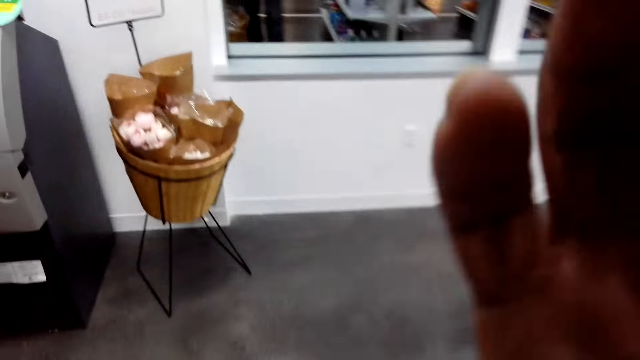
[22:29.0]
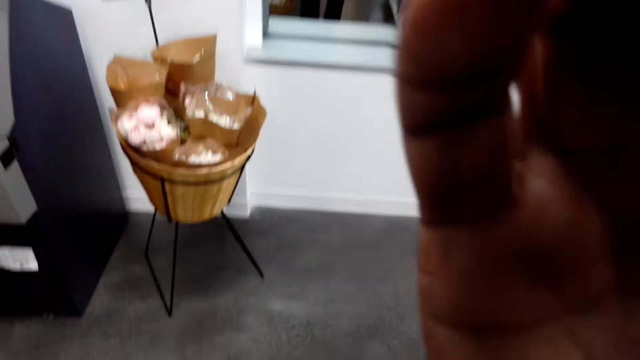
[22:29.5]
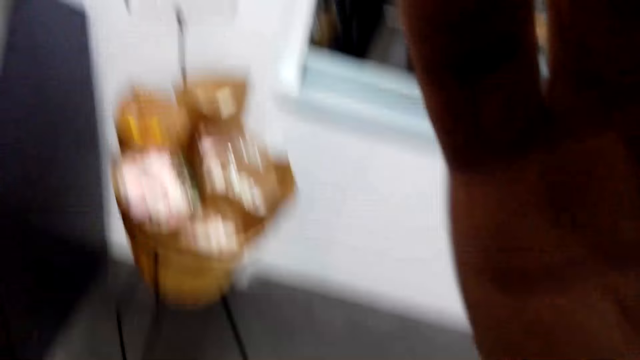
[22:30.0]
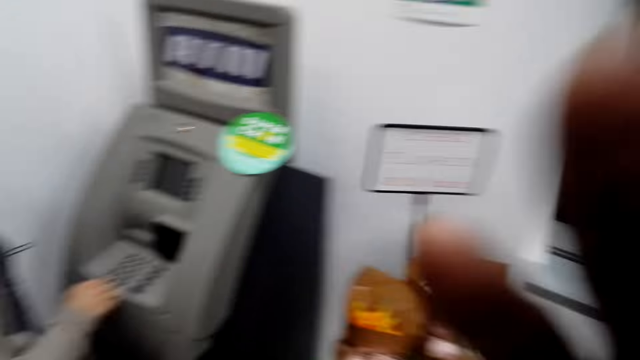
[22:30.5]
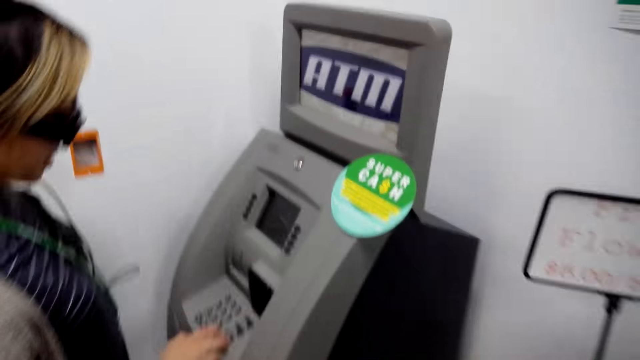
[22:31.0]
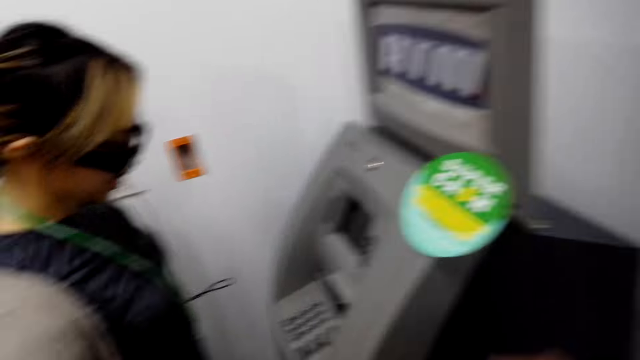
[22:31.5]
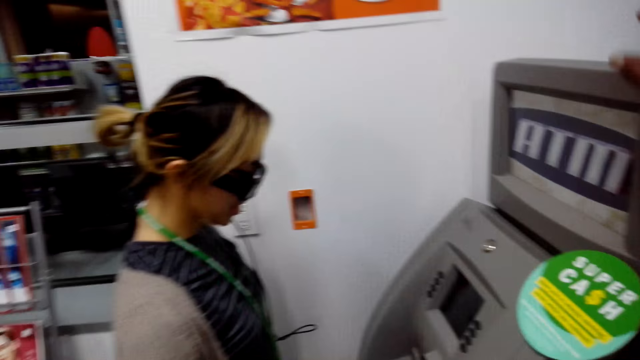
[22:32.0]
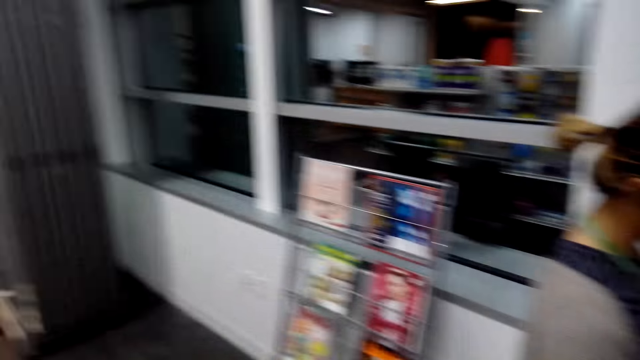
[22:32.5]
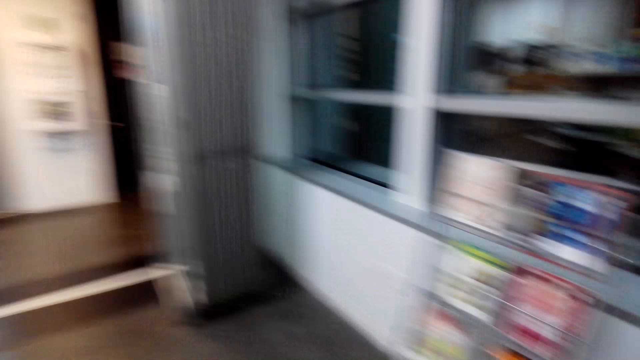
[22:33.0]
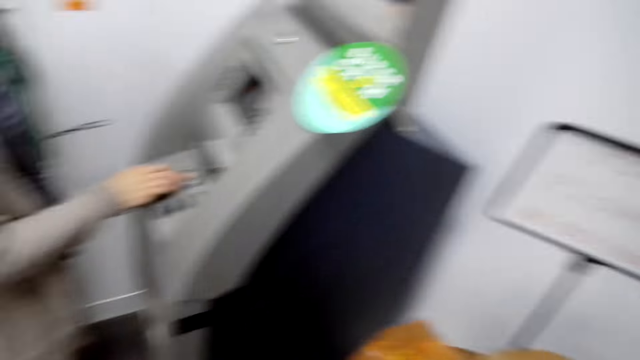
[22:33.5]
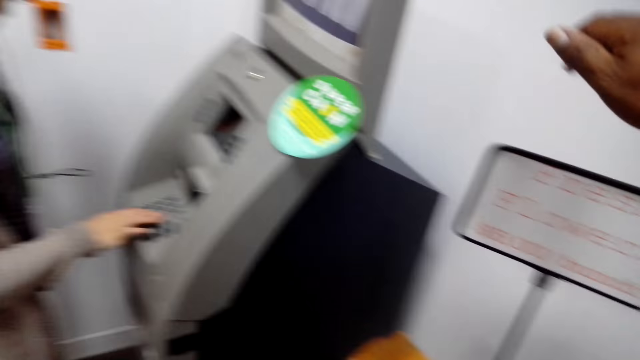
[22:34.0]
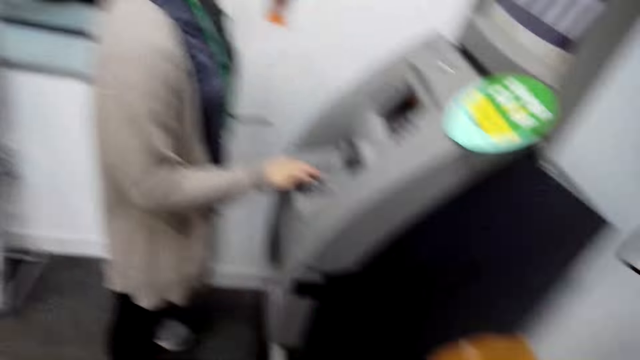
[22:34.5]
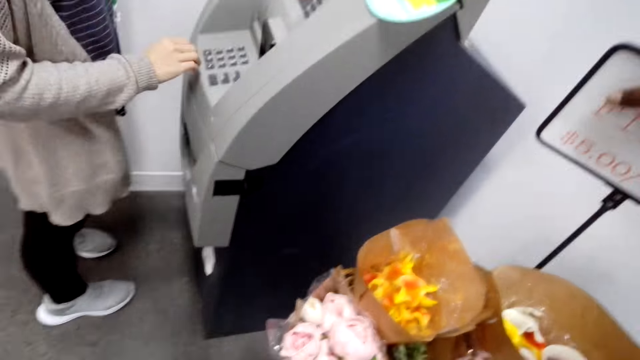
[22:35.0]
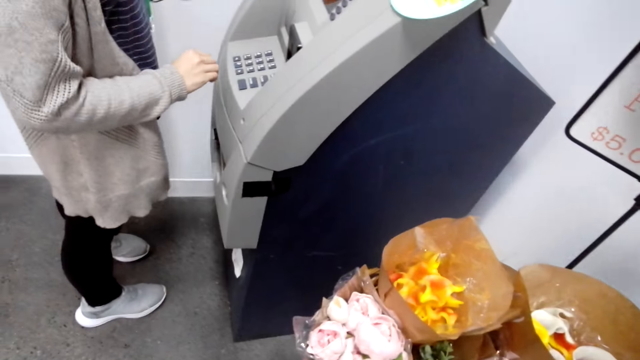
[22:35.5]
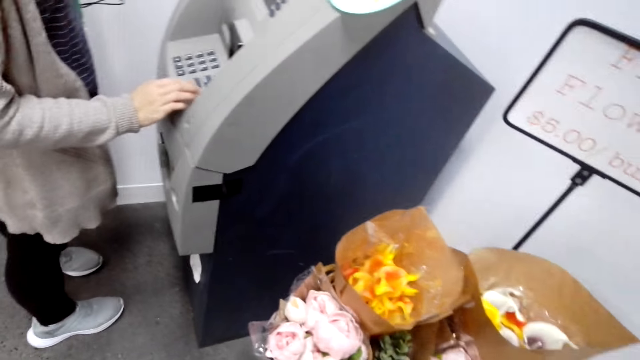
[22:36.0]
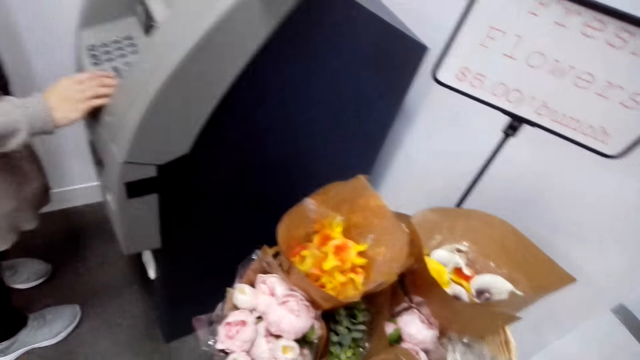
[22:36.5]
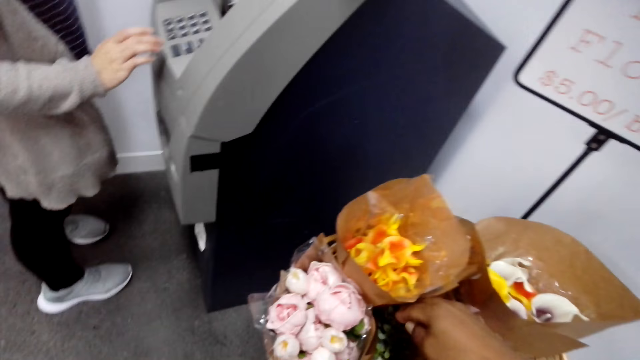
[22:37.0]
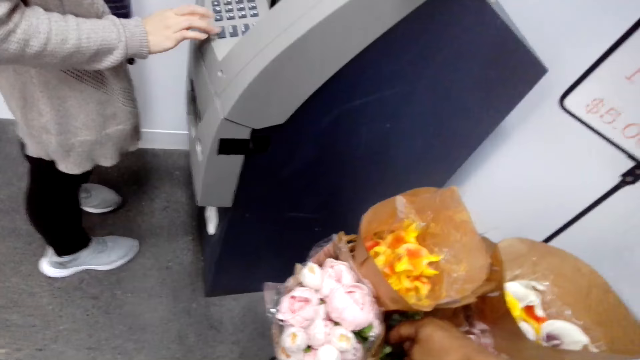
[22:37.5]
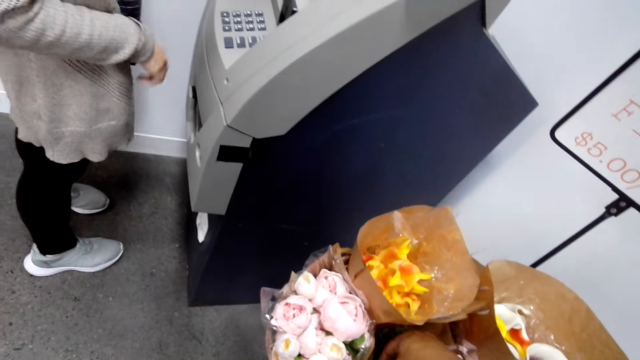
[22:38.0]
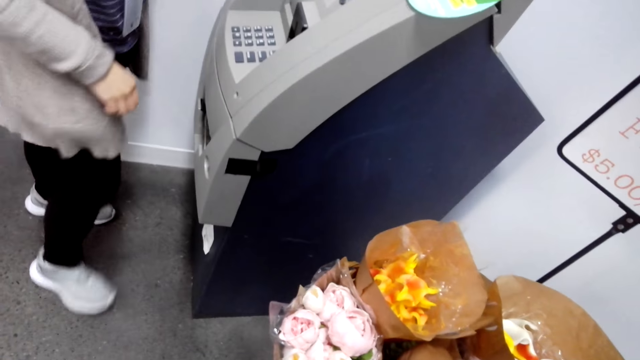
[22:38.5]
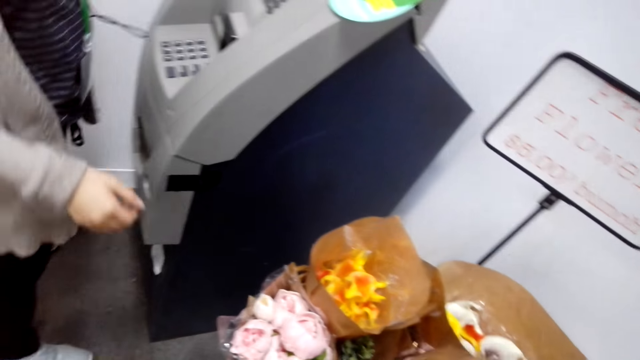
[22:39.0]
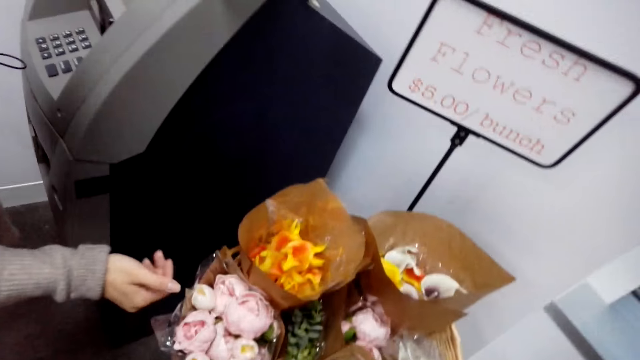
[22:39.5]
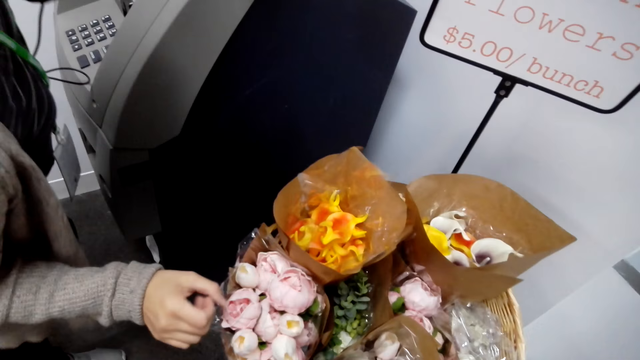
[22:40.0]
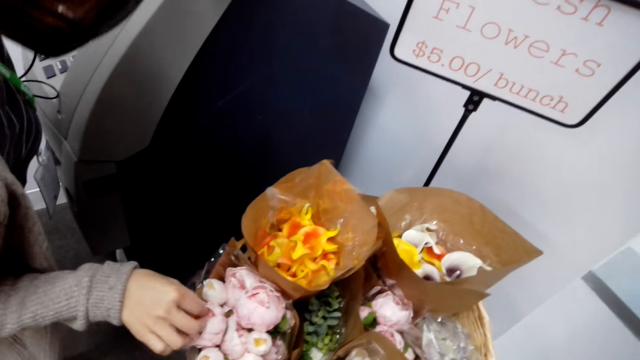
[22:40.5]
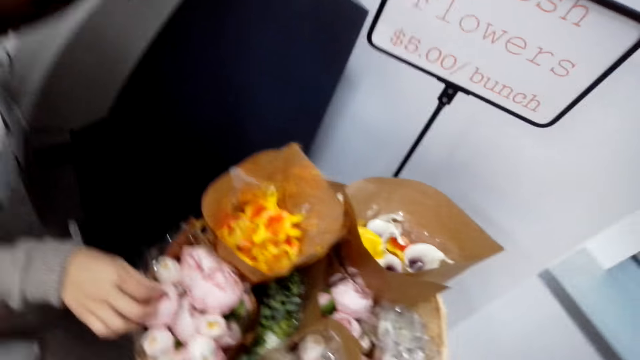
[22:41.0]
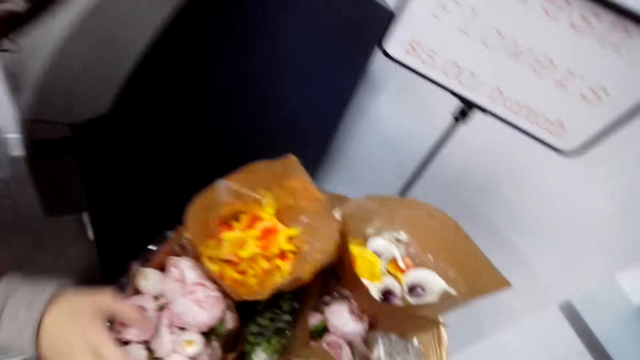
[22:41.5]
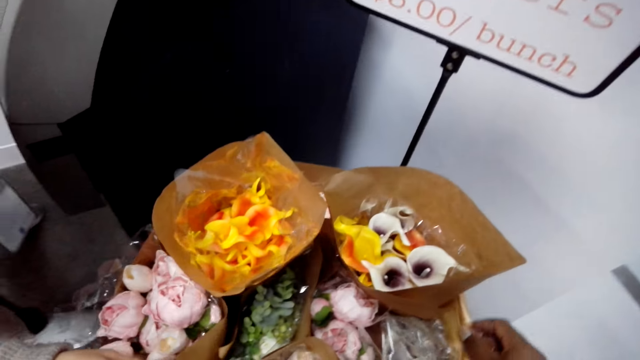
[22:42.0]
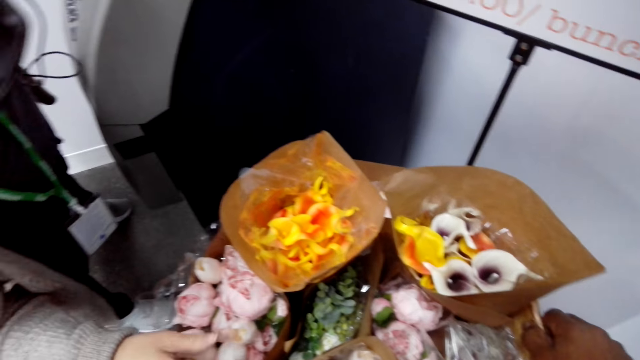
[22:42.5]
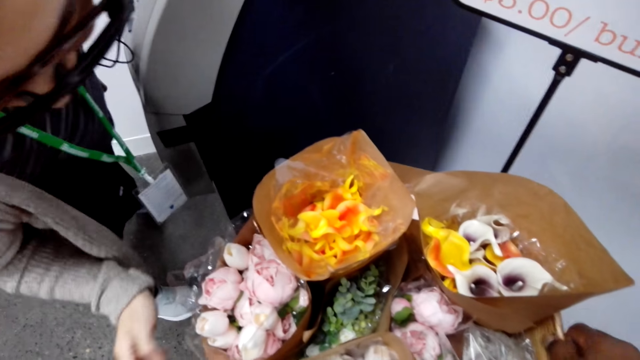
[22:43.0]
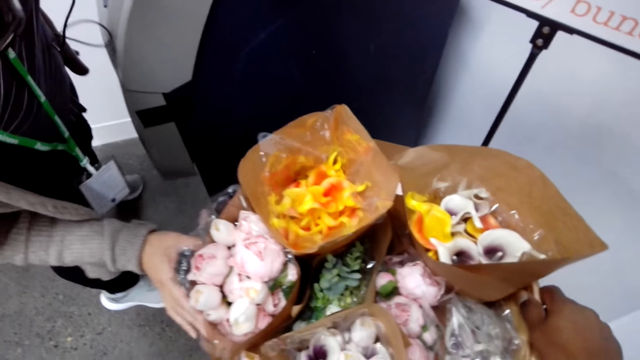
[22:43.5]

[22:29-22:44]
A woman operates the ATM machine. The camera wearer looks at the flowers. The woman touches the flowers. The camera wearer checks on the flowers.

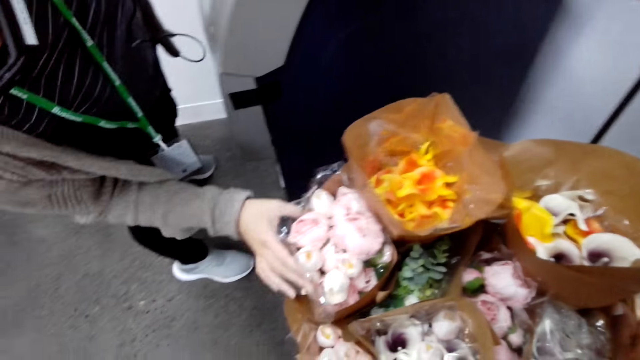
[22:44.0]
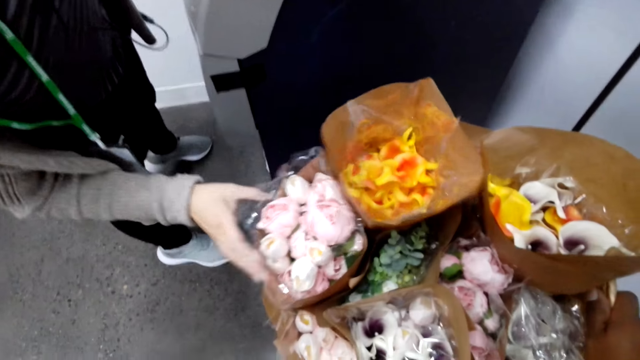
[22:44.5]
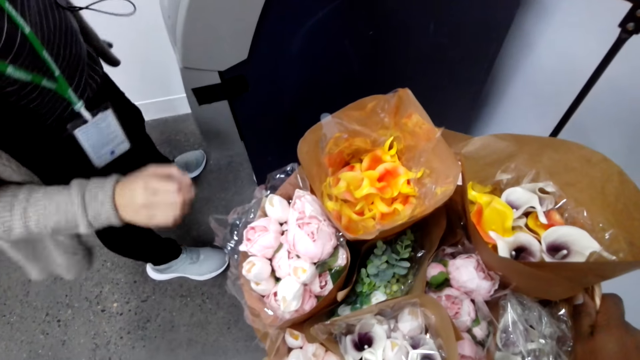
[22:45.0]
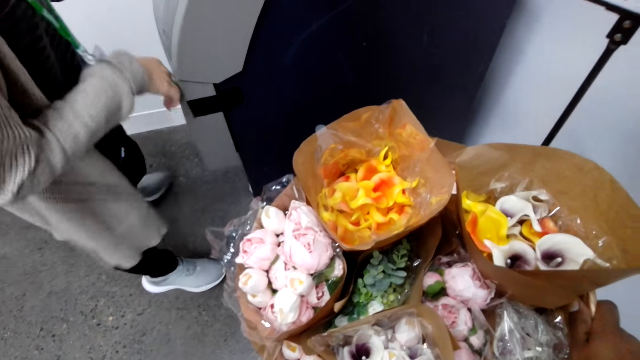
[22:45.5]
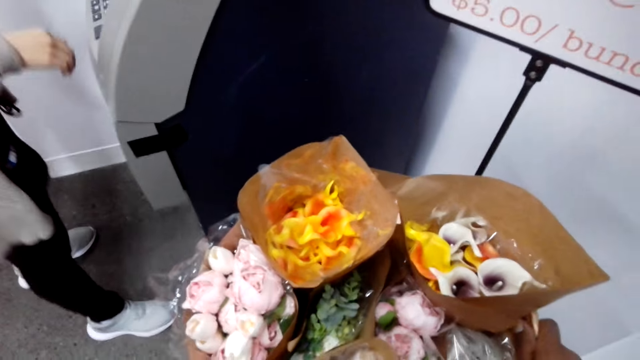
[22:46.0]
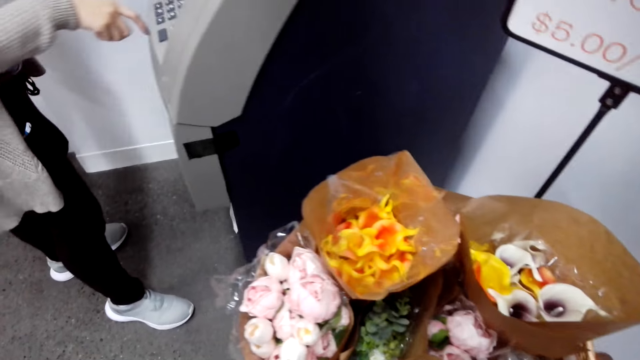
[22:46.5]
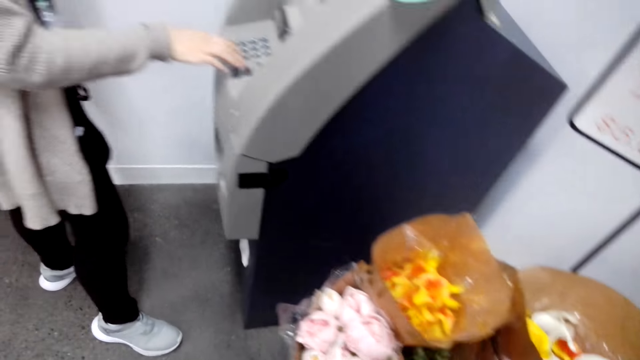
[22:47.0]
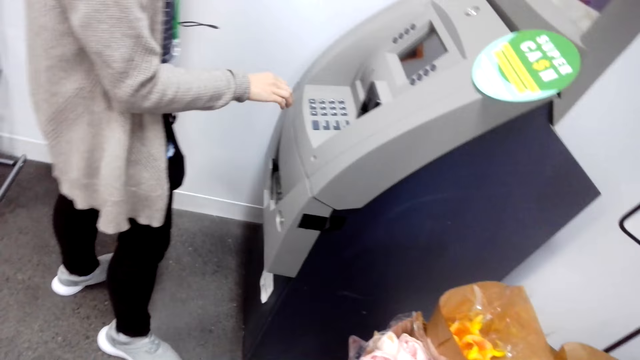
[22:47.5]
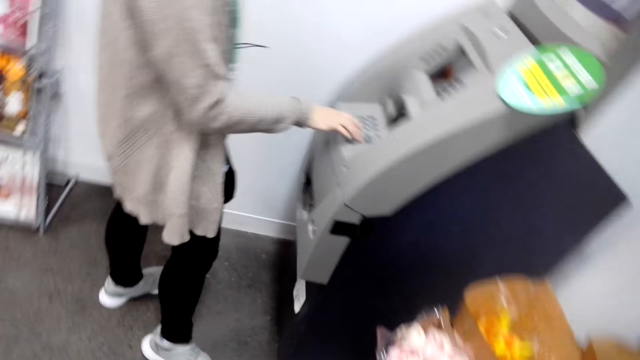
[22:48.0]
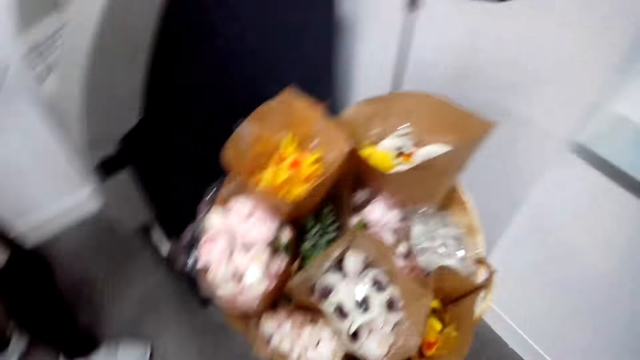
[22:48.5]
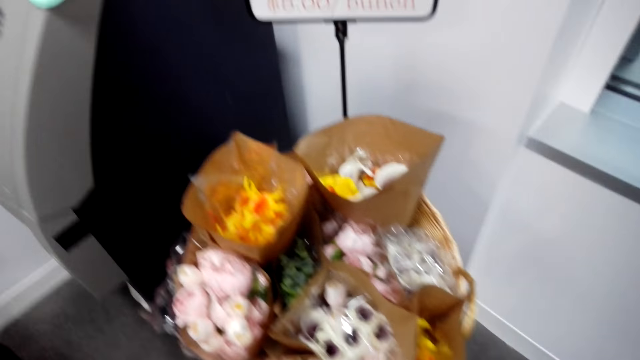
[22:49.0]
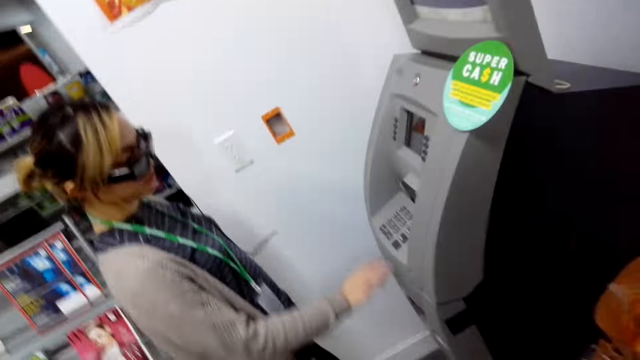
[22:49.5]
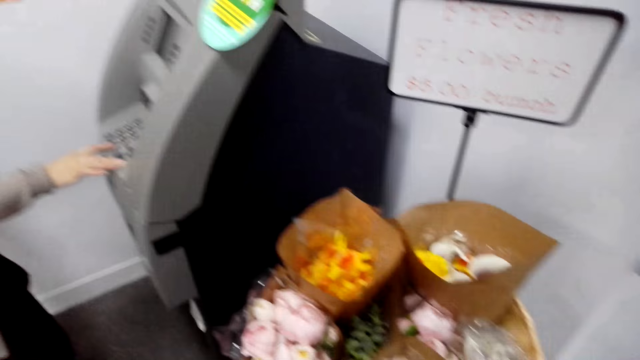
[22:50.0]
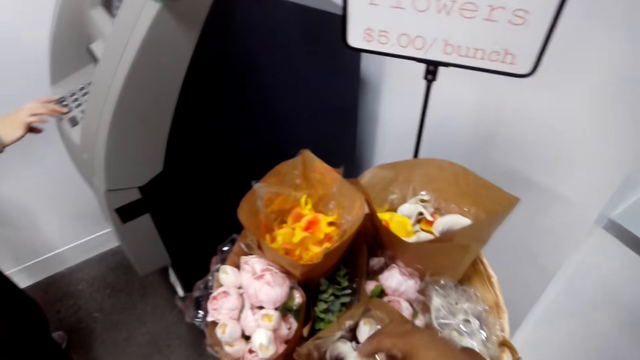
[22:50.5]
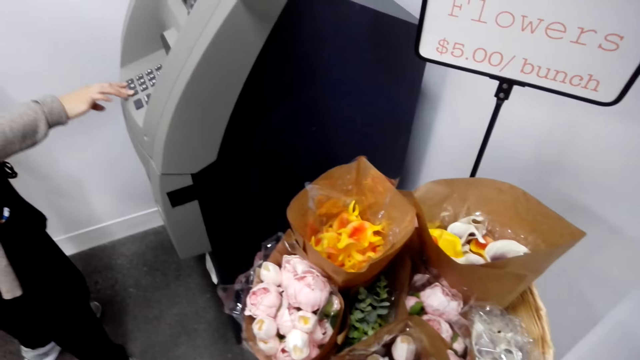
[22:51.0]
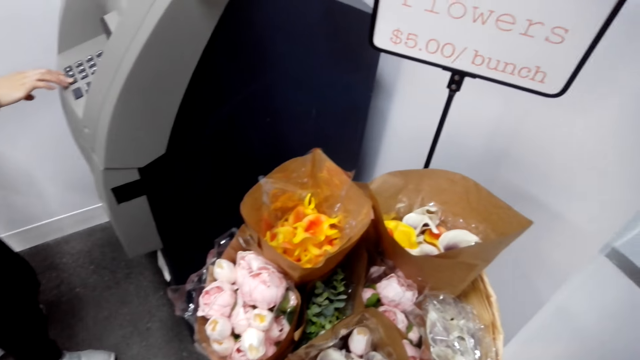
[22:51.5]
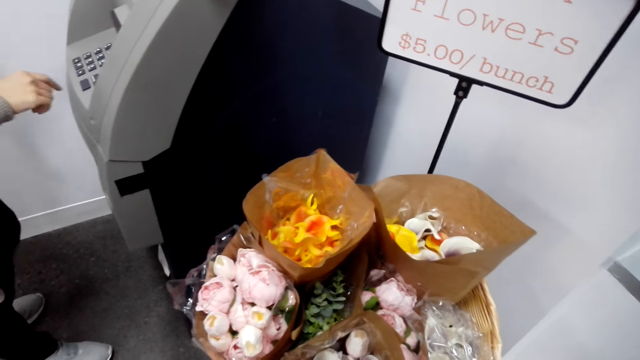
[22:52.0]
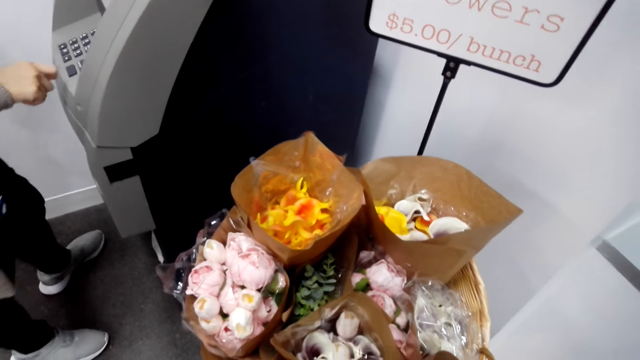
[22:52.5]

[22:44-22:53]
A woman operates an ATM machine.
